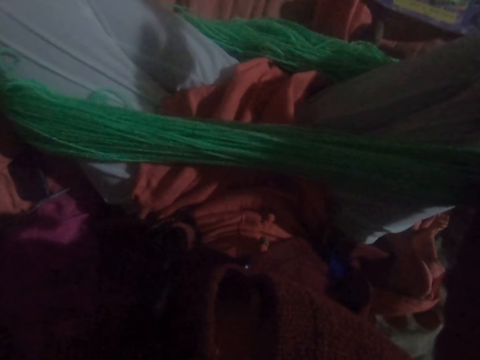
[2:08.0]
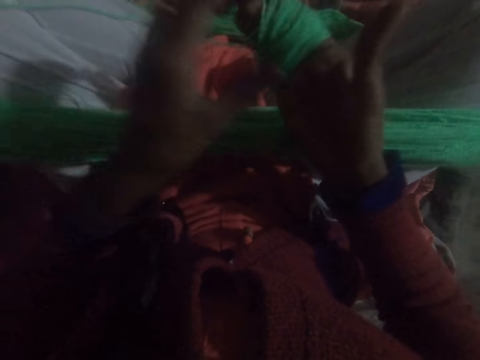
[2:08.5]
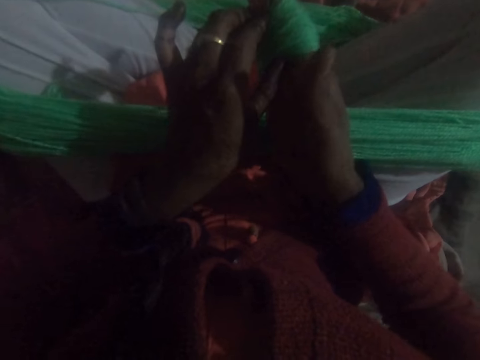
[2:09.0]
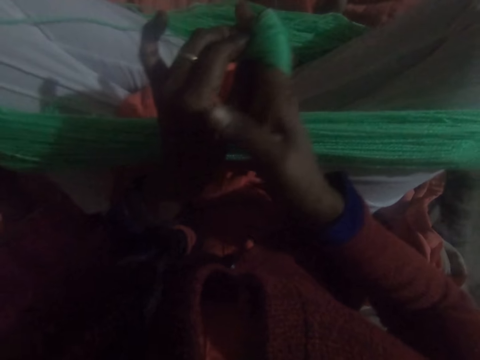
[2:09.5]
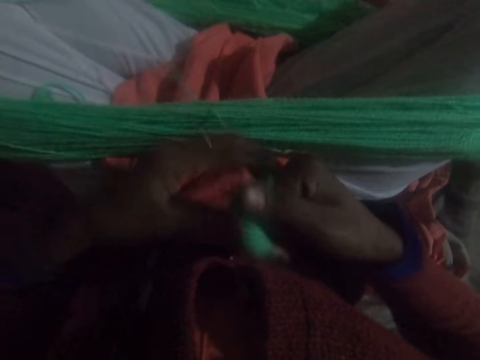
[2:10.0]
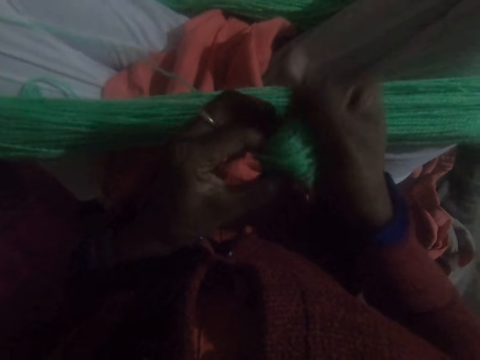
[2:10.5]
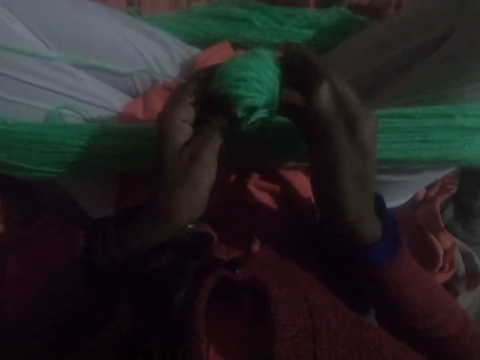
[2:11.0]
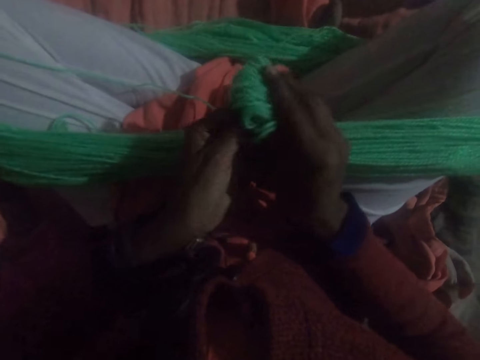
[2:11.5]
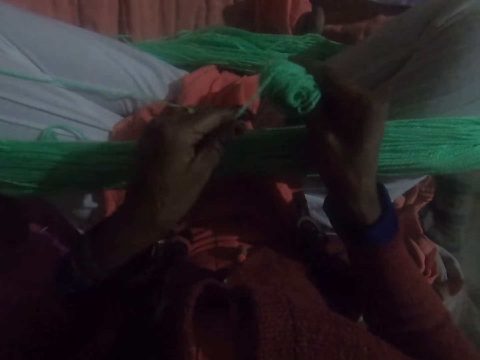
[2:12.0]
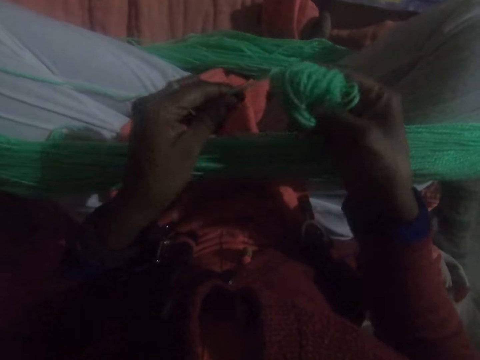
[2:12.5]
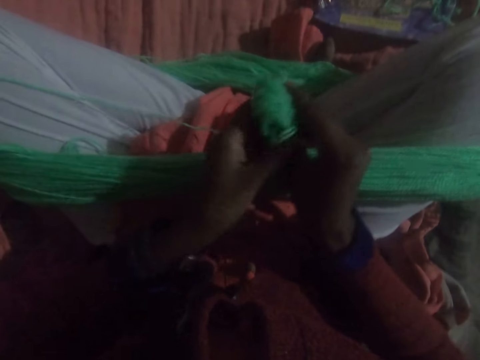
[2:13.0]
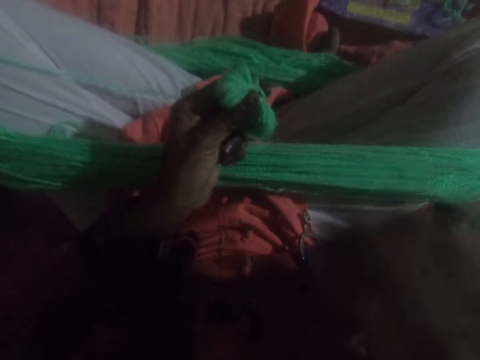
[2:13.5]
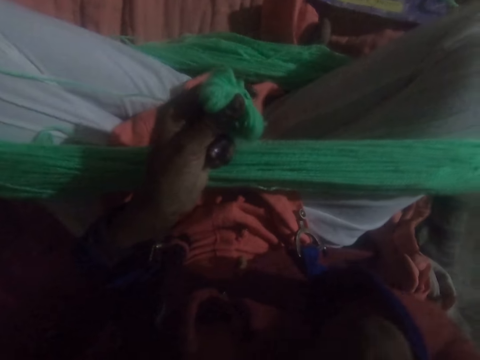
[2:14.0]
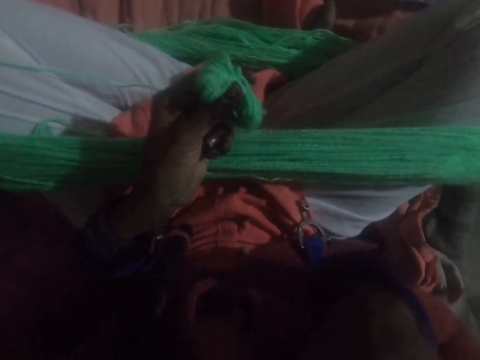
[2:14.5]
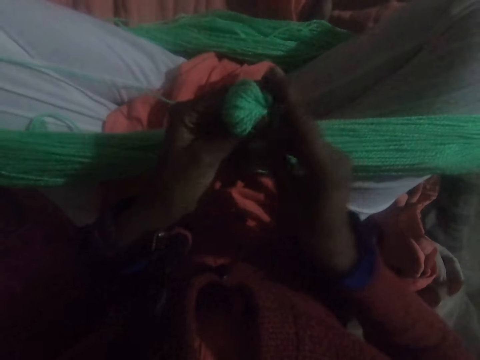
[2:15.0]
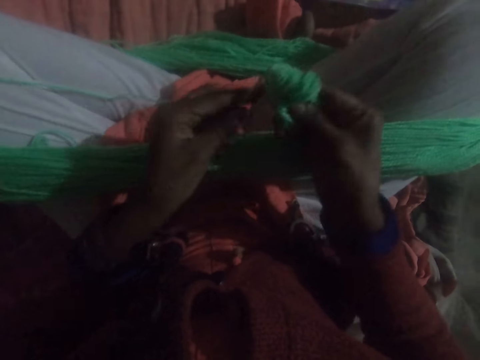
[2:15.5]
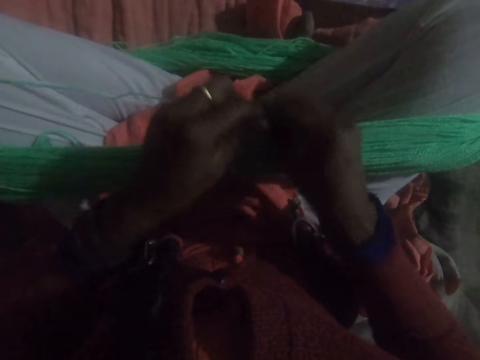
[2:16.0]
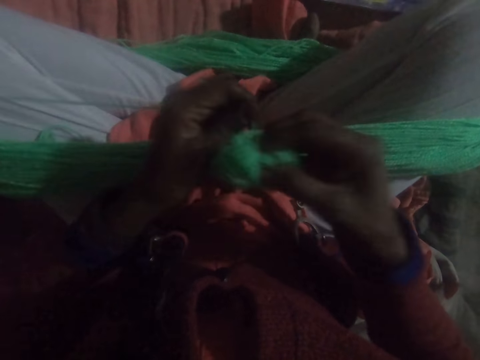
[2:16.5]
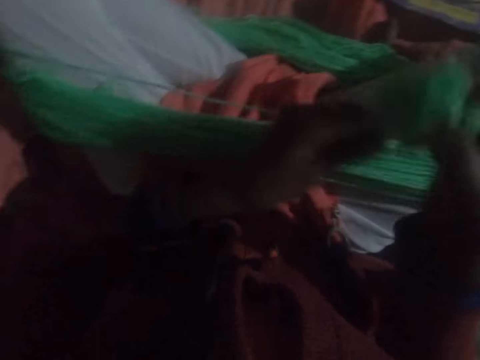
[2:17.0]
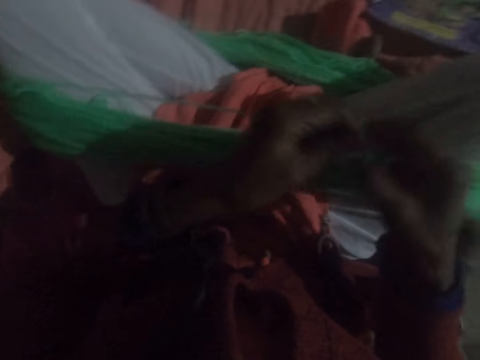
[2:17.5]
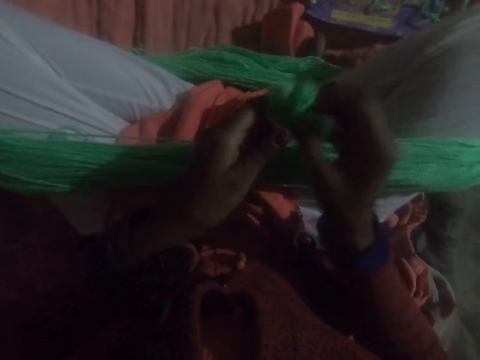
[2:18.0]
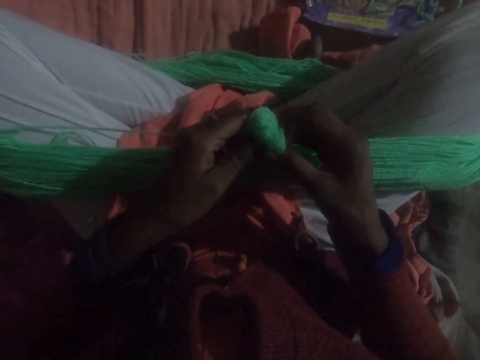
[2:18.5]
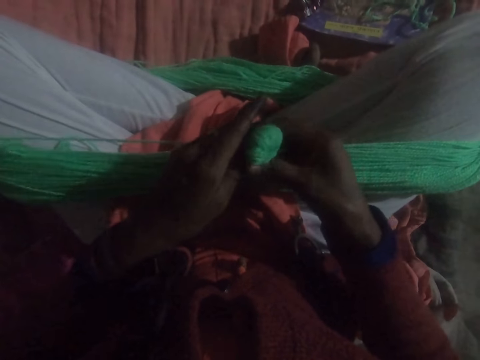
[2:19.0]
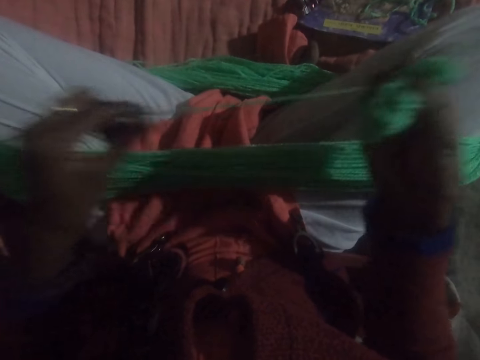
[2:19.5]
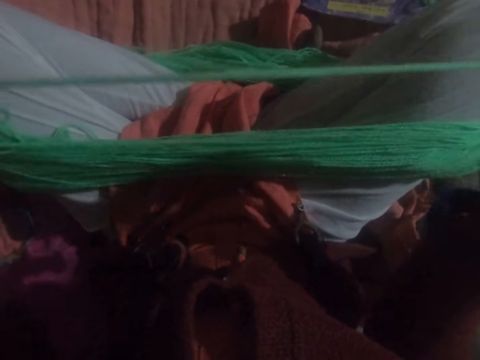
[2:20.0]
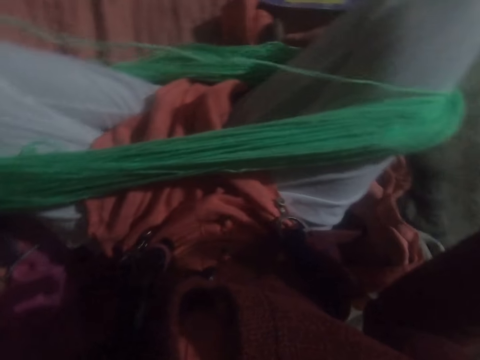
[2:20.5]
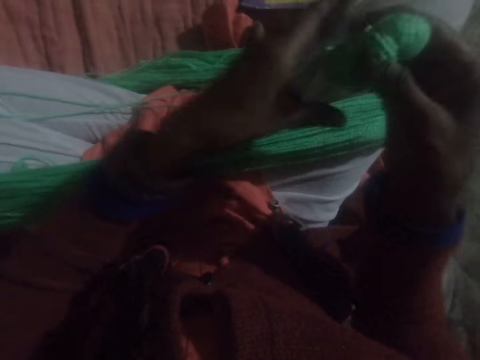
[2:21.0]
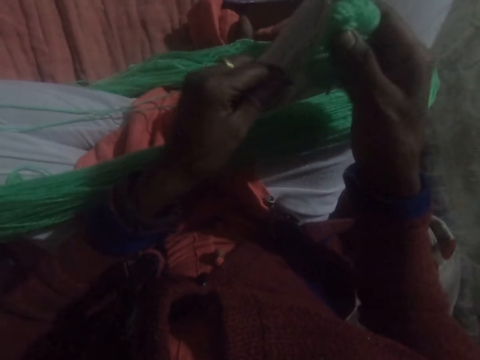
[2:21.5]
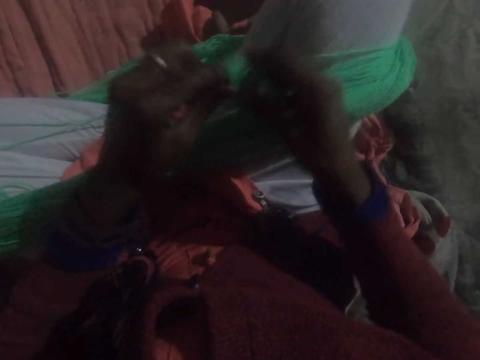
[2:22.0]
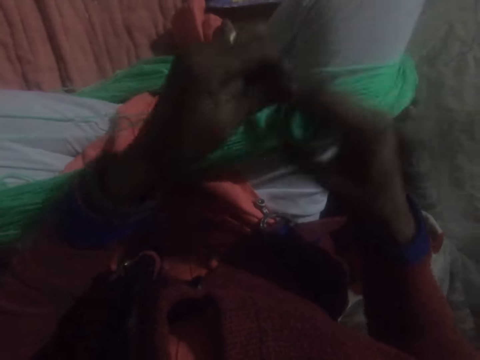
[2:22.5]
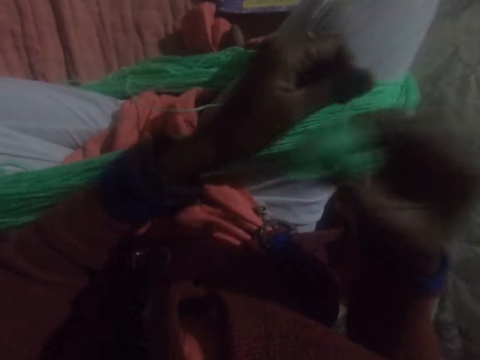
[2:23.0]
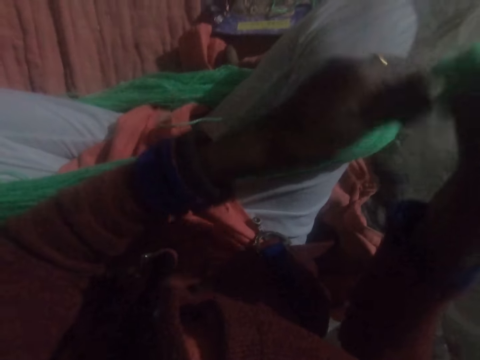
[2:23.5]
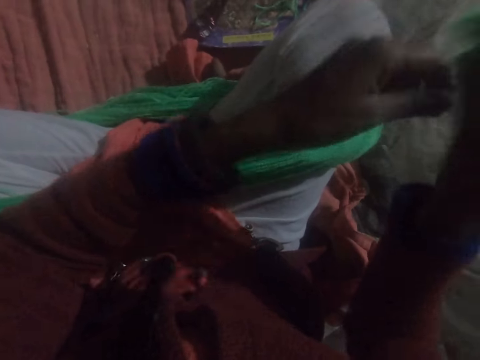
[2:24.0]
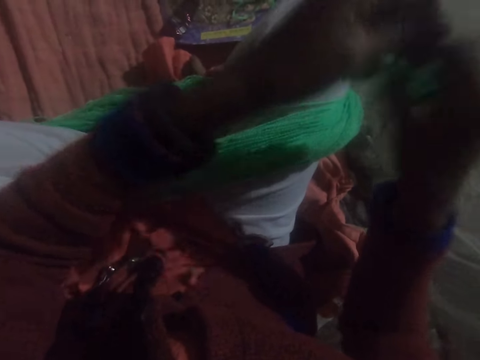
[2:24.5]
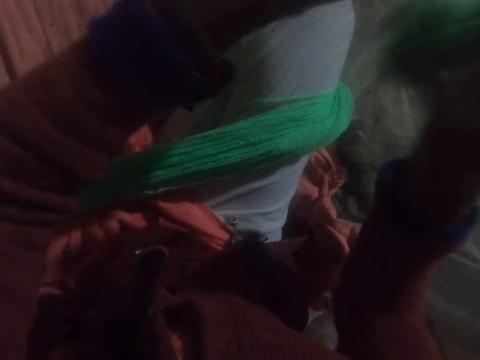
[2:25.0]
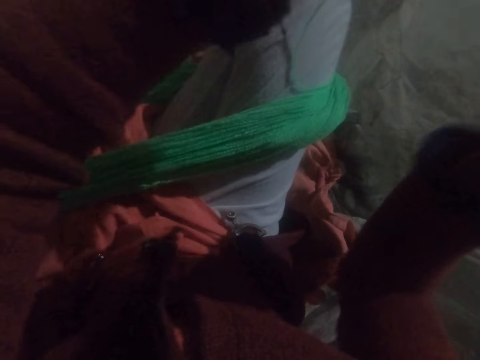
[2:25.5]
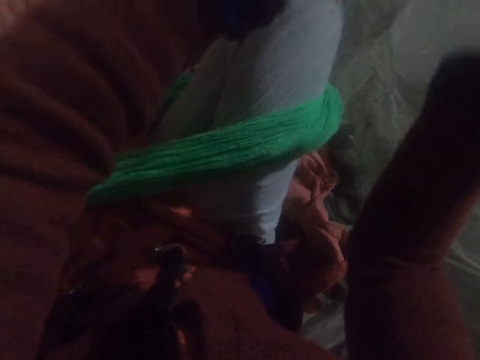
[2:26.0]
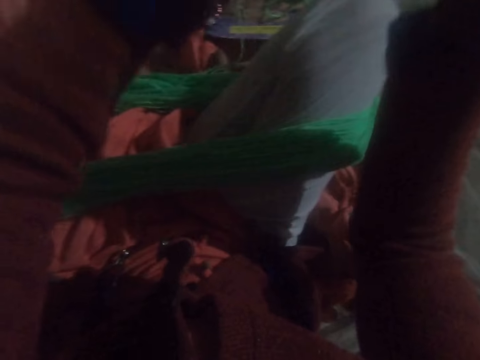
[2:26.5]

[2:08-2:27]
The camera wearer removes the yarn or thread on her fingers. She holds the thread with both hands. She twists the yarn together. She straightens the yarn. She holds up the thread. She twists the yarn together.

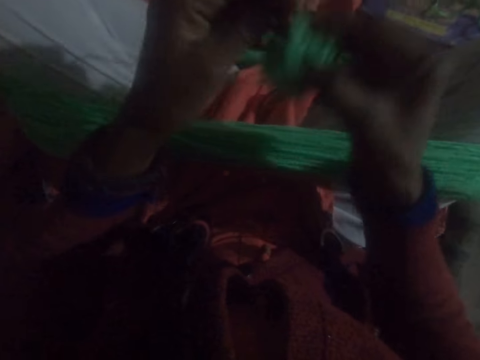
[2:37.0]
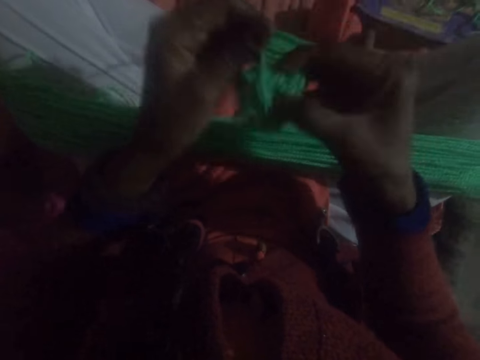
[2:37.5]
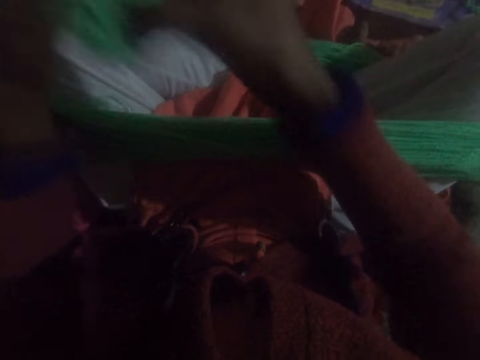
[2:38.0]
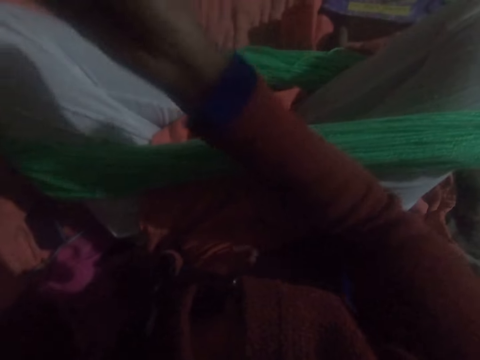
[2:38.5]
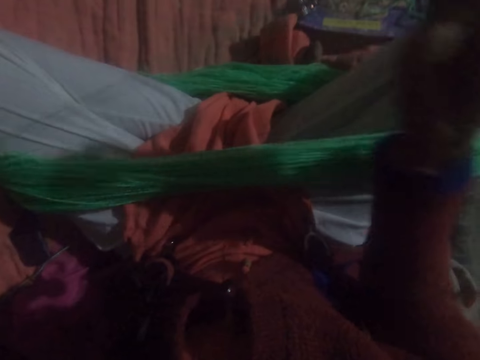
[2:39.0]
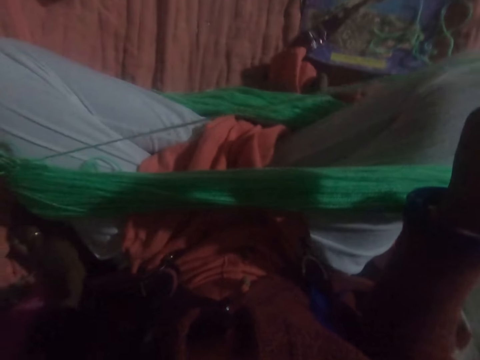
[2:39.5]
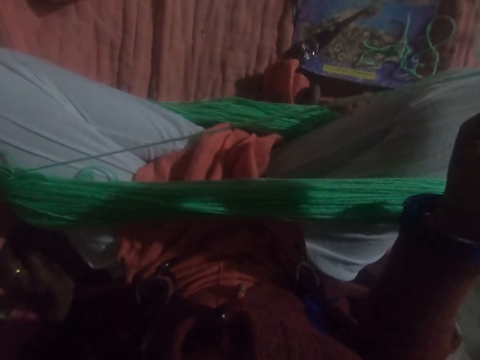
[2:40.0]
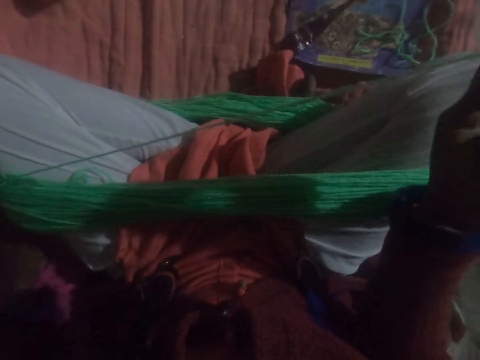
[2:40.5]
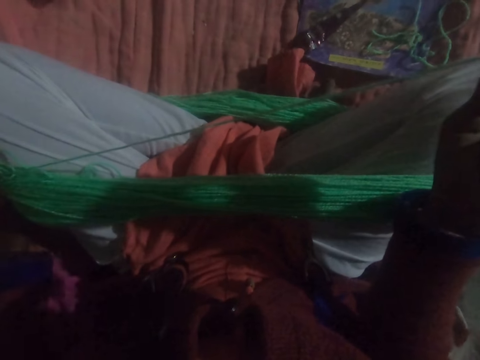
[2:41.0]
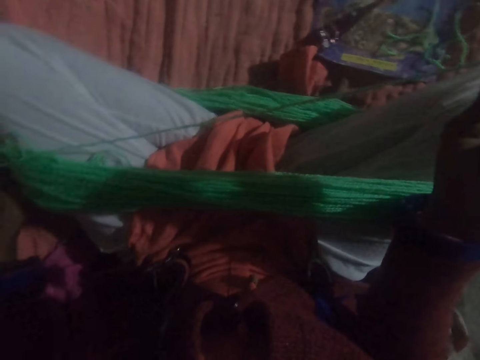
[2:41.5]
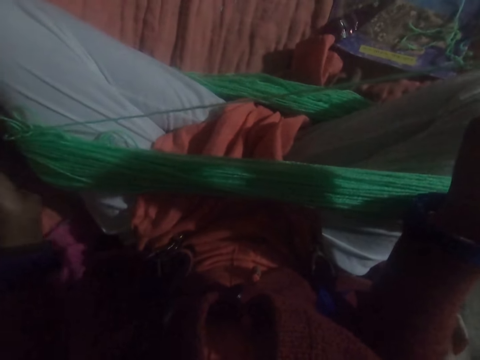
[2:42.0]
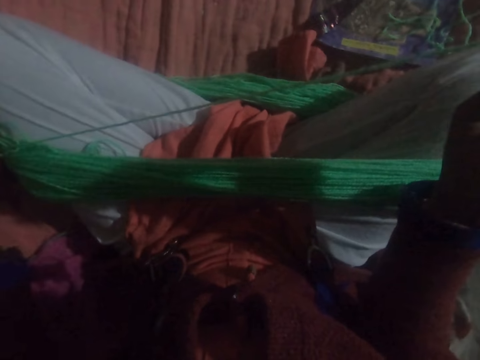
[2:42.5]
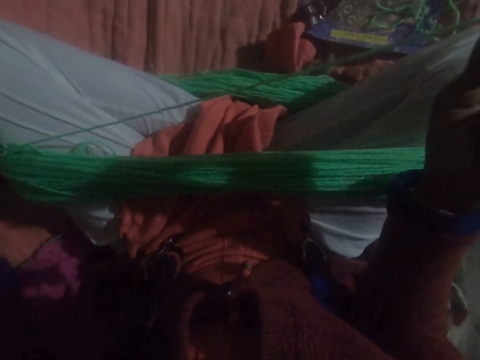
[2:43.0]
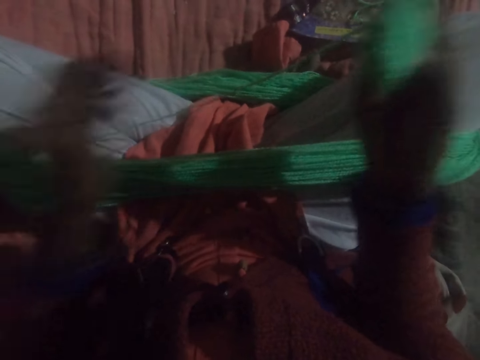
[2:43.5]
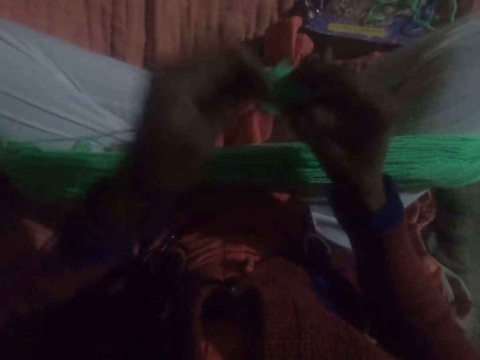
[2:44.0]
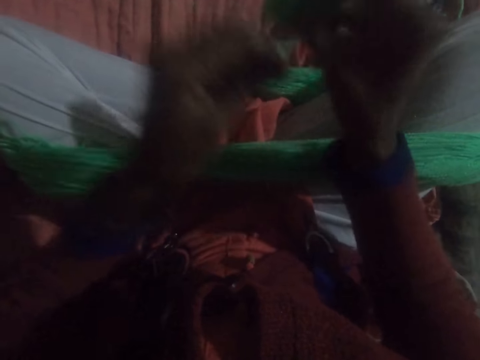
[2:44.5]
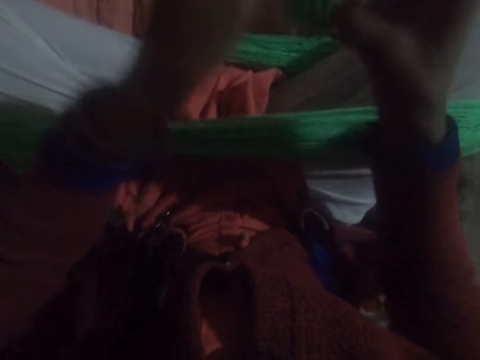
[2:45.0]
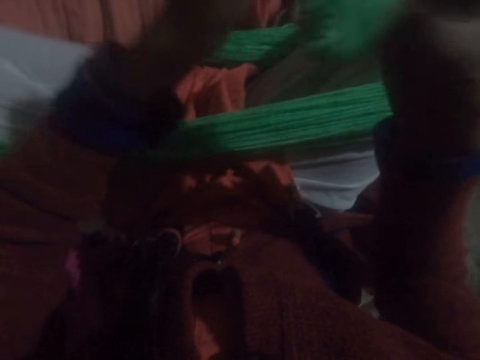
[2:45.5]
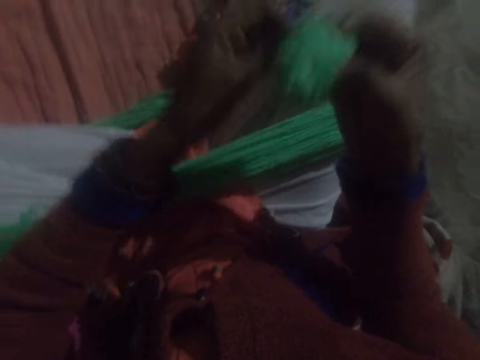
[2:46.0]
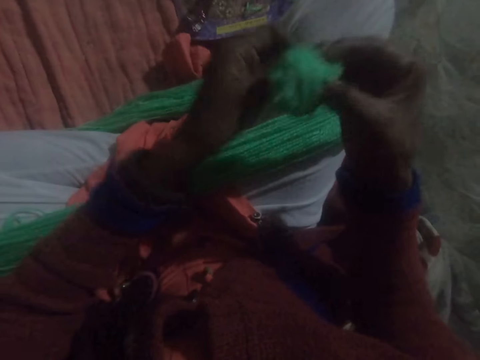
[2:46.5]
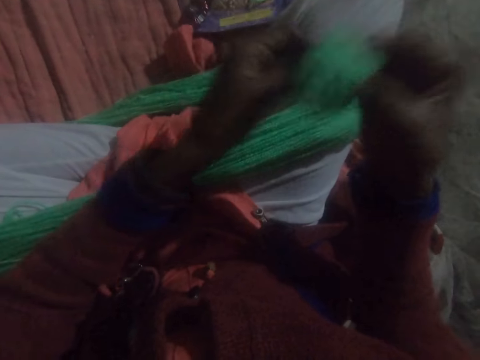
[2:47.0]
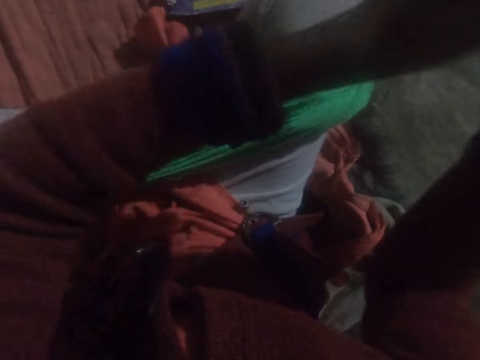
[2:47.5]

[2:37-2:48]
The camera wearer untangles the yarn. They hold up the thread. They twist the yarn together.
